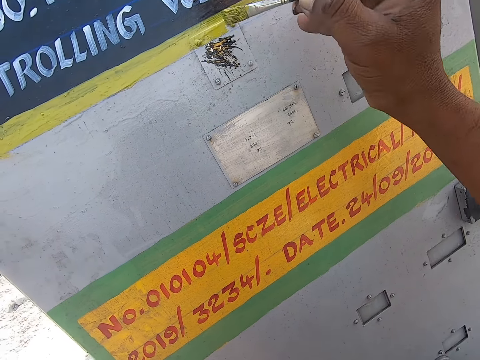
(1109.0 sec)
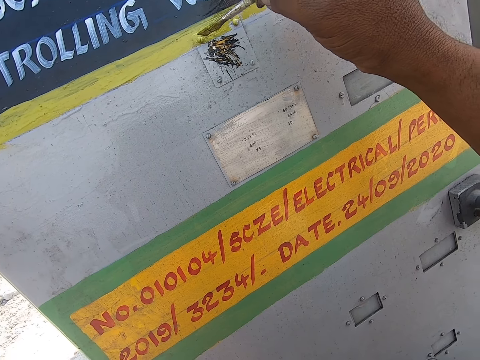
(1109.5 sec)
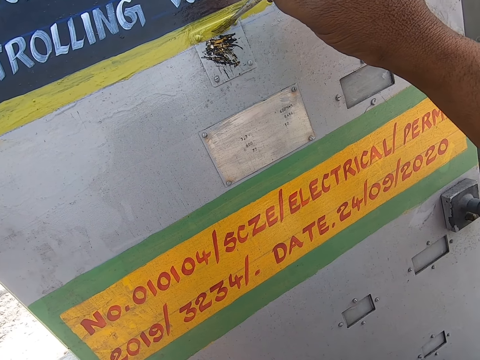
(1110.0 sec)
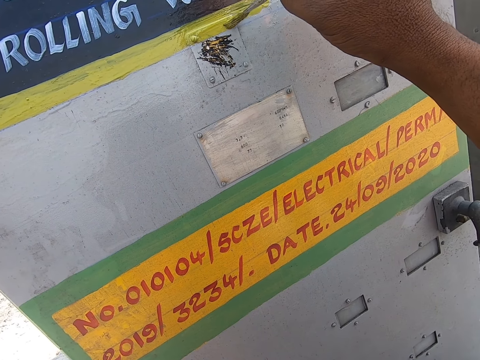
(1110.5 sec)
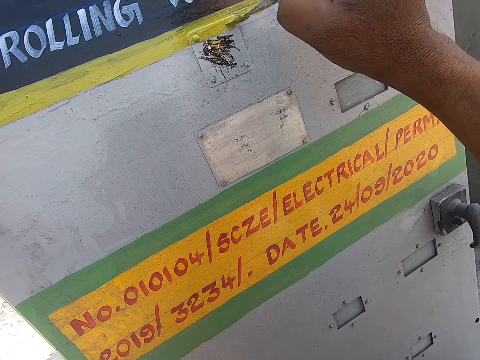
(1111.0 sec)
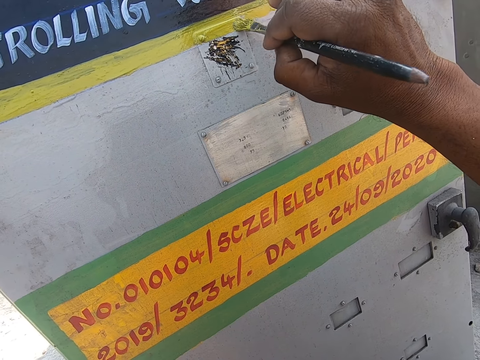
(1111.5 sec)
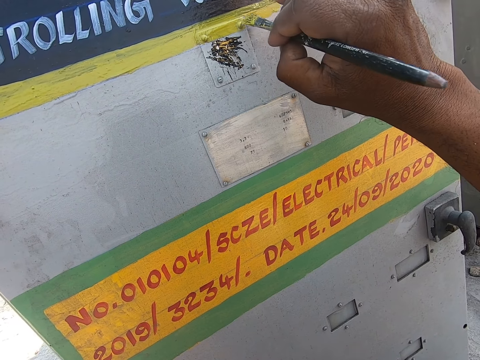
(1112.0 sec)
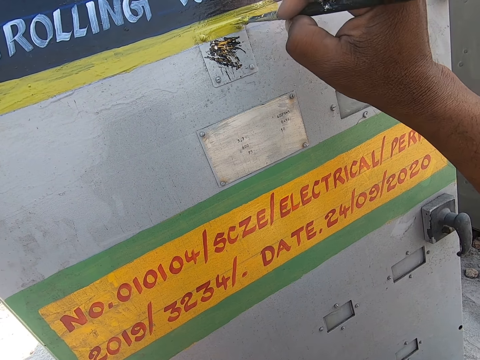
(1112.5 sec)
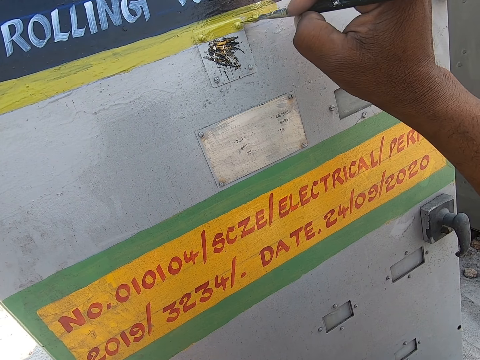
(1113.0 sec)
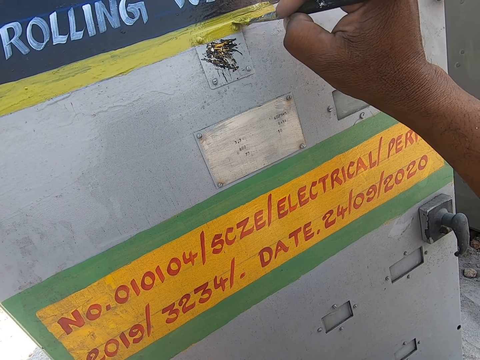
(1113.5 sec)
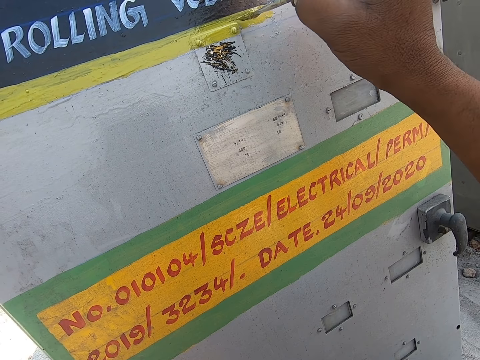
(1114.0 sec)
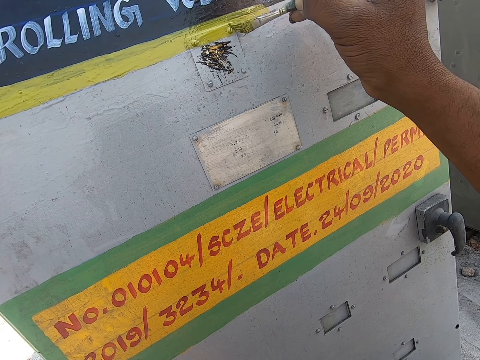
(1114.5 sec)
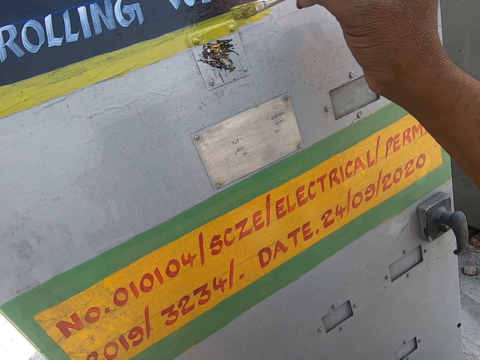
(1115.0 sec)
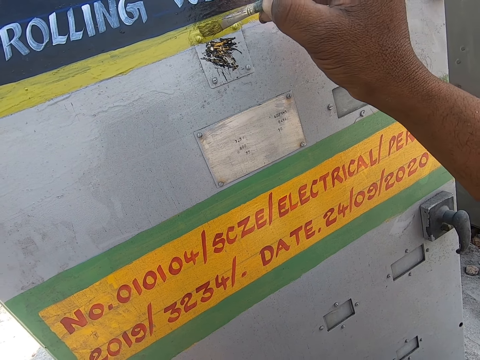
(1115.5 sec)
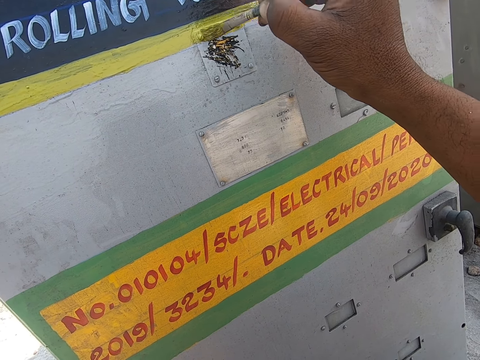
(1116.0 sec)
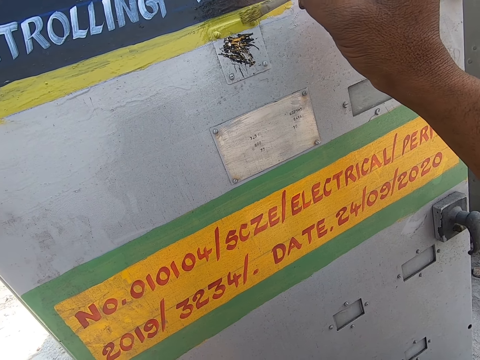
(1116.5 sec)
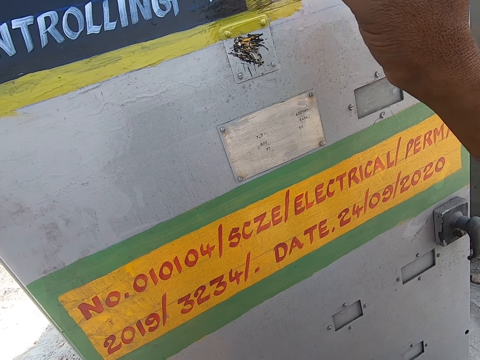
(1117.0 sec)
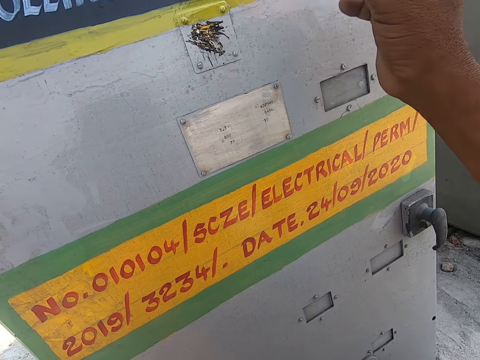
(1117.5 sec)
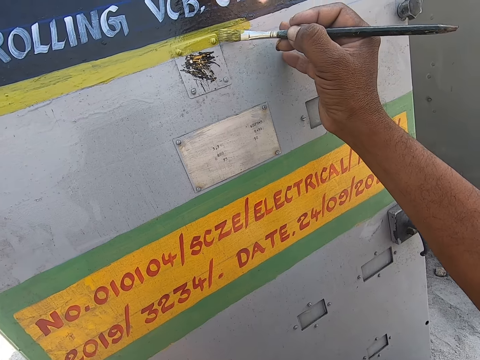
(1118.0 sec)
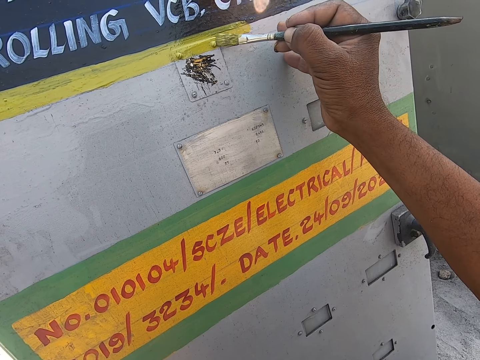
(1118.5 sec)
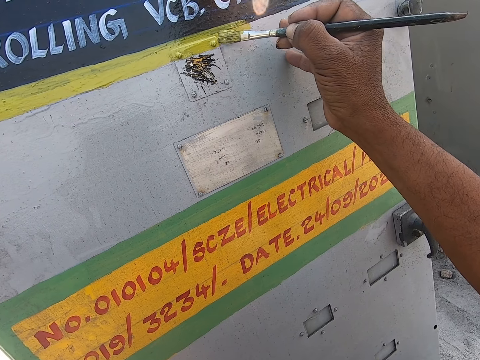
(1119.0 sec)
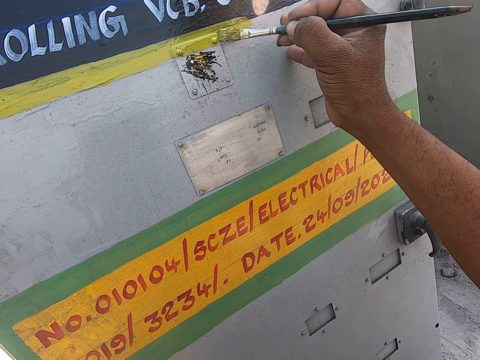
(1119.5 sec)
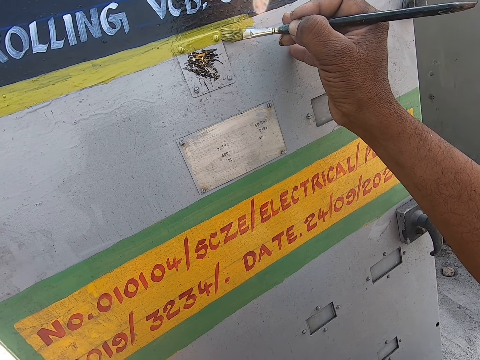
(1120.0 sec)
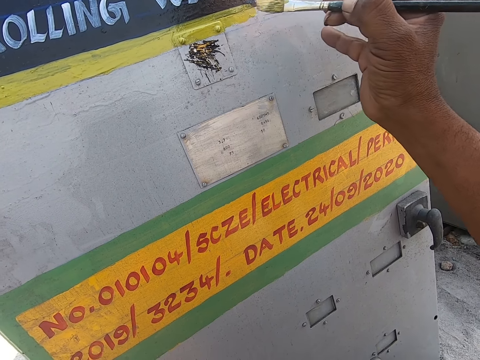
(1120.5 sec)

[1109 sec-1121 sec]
A person removes a hand from the wall. The camera wearer paints the wall with a brush in the right hand.

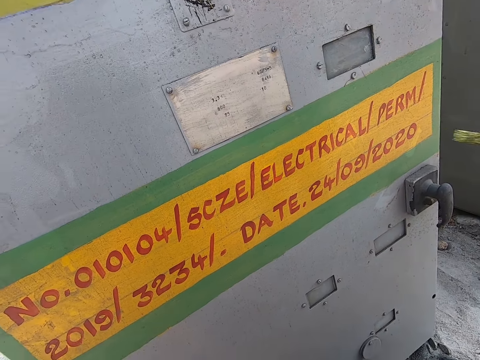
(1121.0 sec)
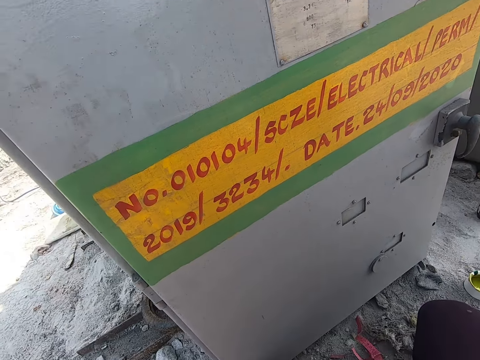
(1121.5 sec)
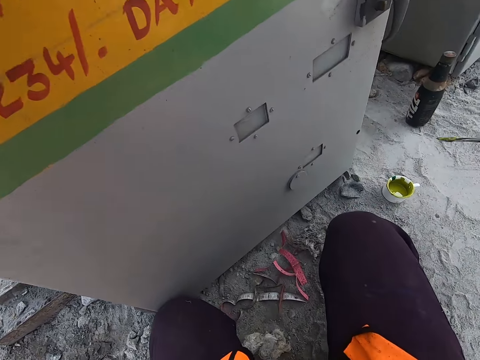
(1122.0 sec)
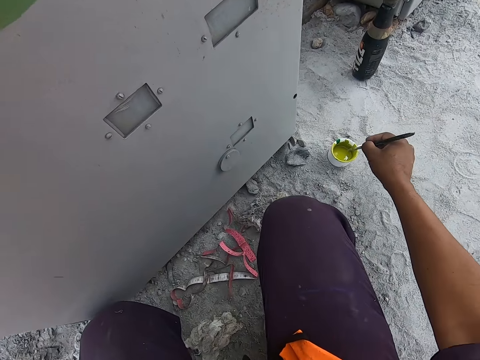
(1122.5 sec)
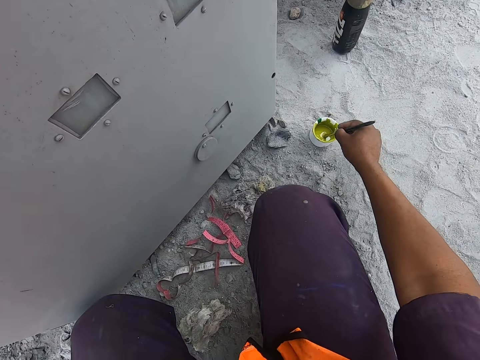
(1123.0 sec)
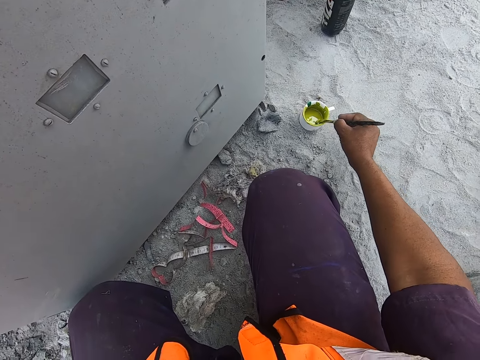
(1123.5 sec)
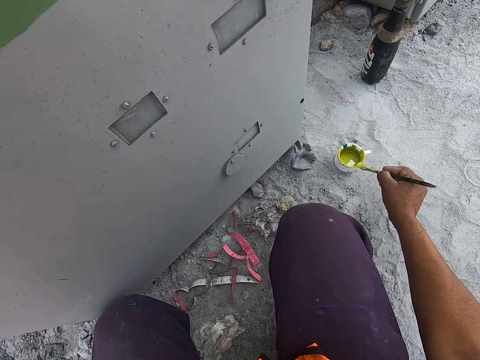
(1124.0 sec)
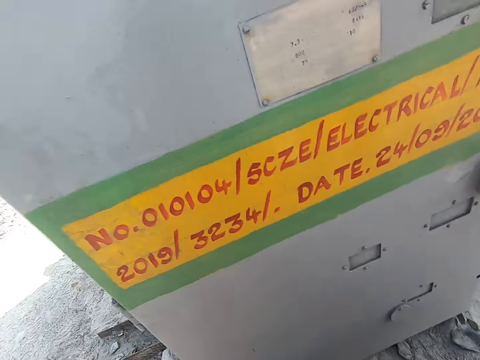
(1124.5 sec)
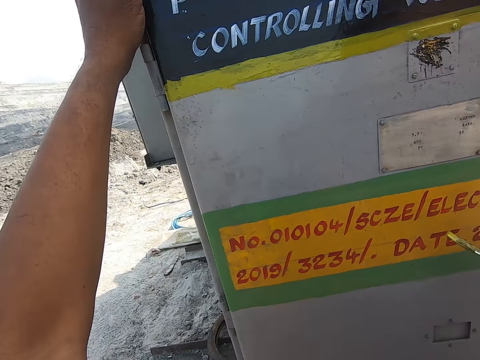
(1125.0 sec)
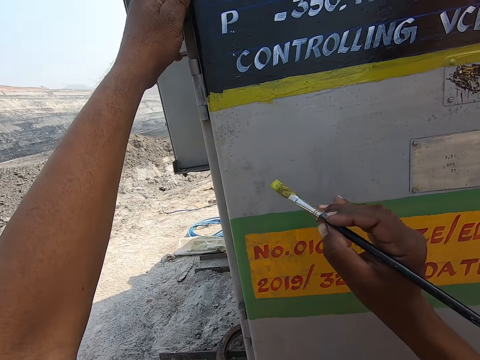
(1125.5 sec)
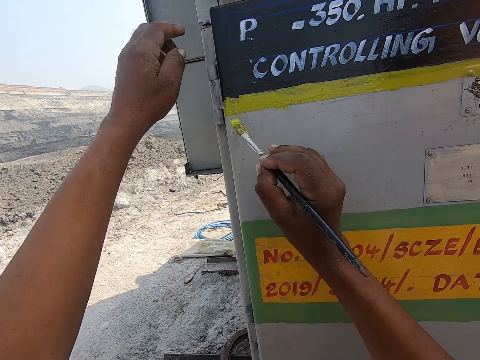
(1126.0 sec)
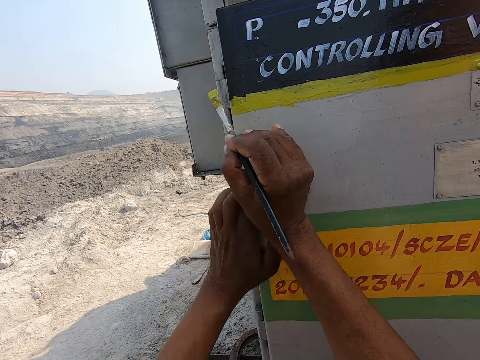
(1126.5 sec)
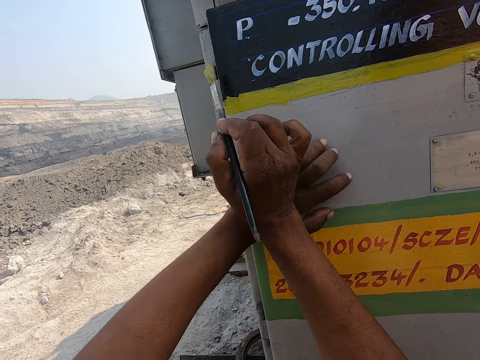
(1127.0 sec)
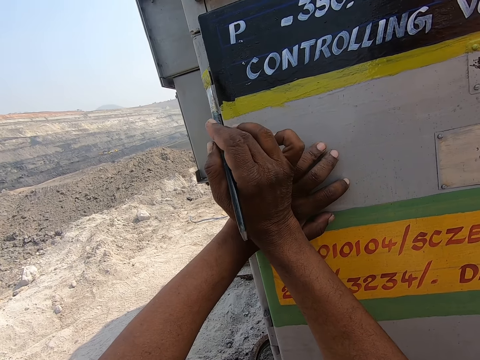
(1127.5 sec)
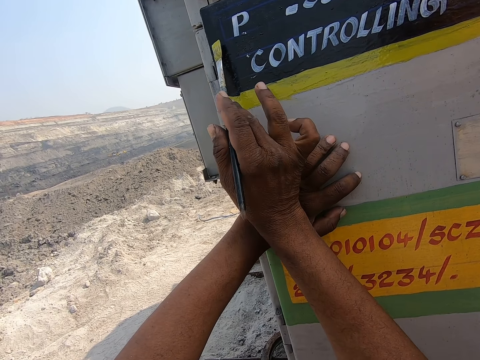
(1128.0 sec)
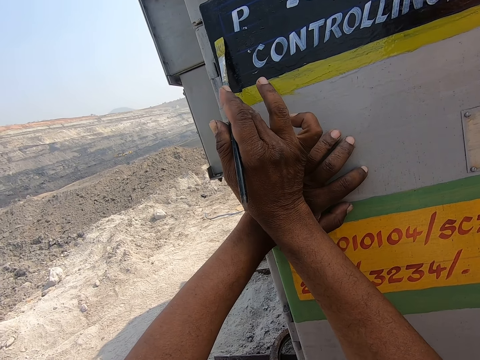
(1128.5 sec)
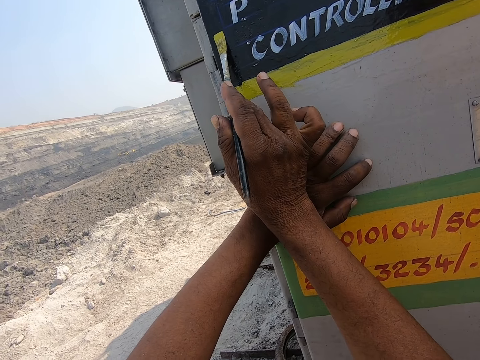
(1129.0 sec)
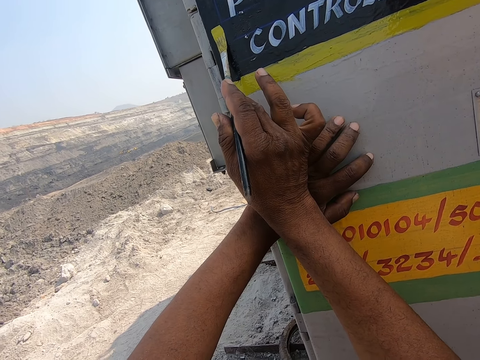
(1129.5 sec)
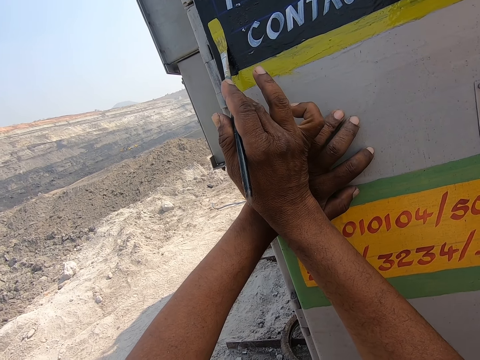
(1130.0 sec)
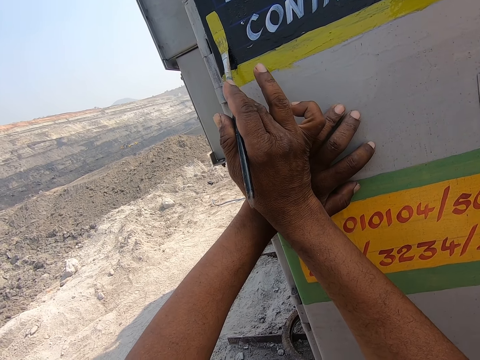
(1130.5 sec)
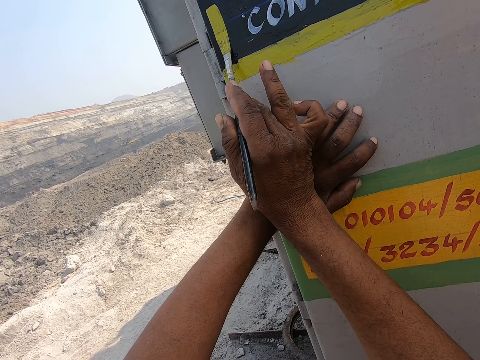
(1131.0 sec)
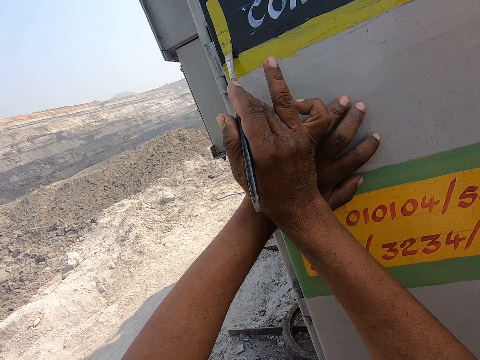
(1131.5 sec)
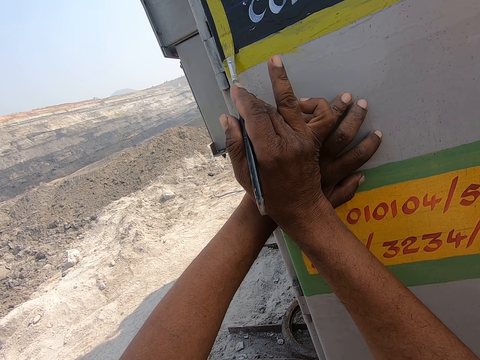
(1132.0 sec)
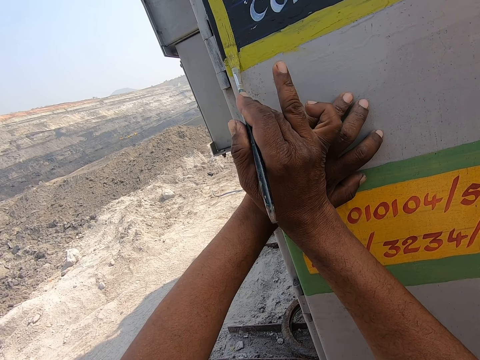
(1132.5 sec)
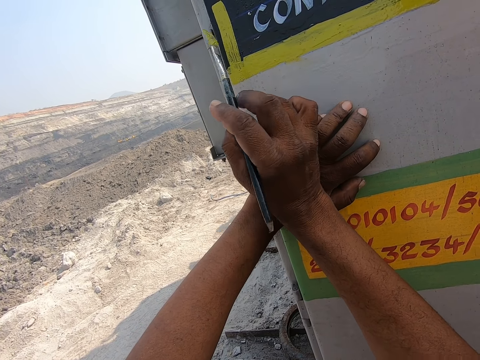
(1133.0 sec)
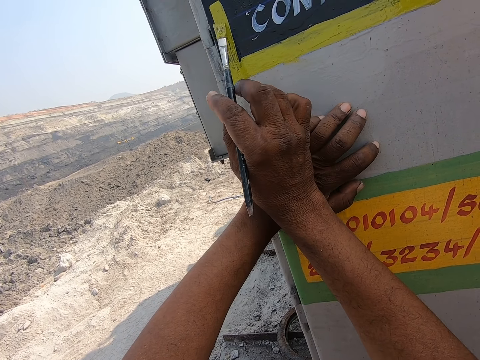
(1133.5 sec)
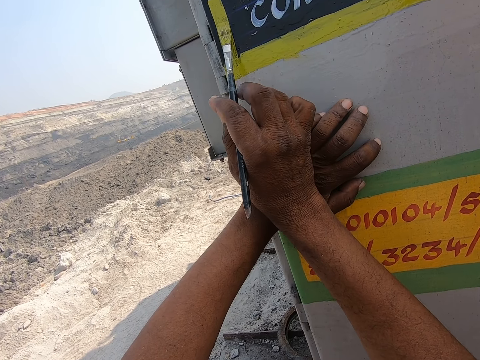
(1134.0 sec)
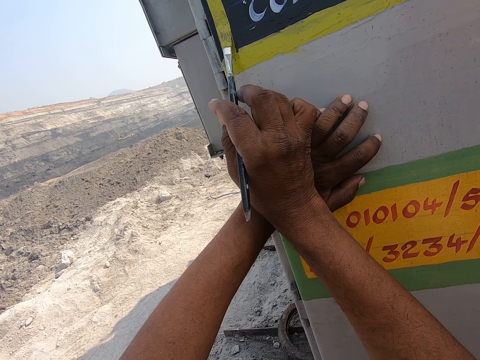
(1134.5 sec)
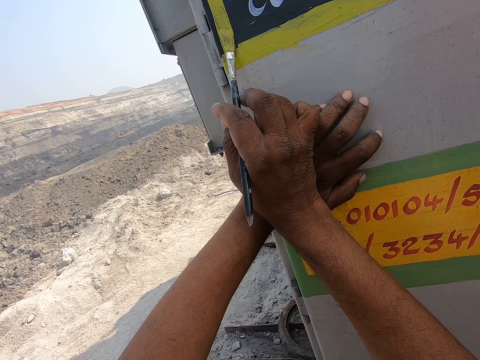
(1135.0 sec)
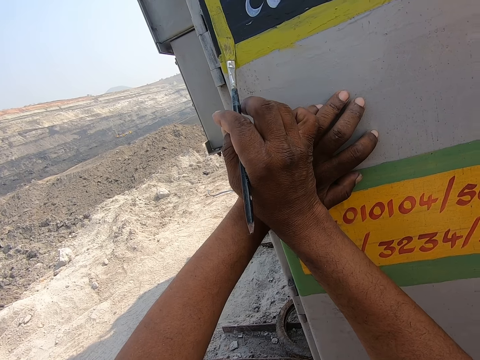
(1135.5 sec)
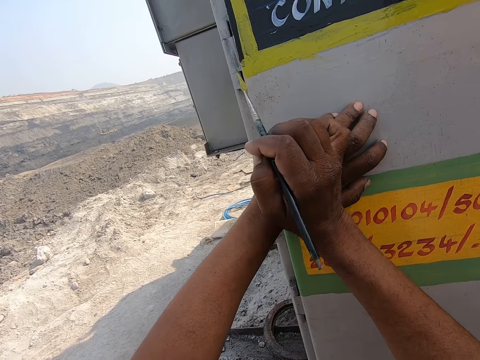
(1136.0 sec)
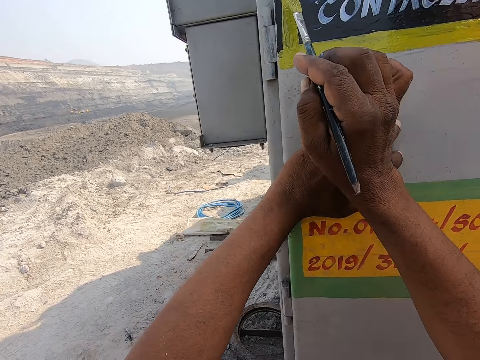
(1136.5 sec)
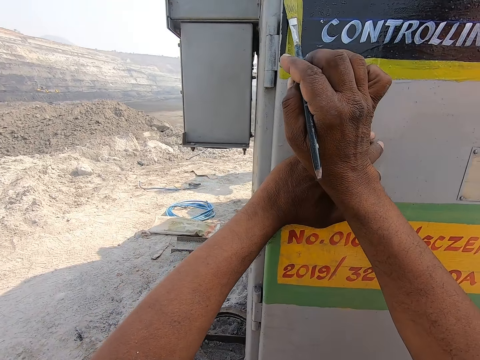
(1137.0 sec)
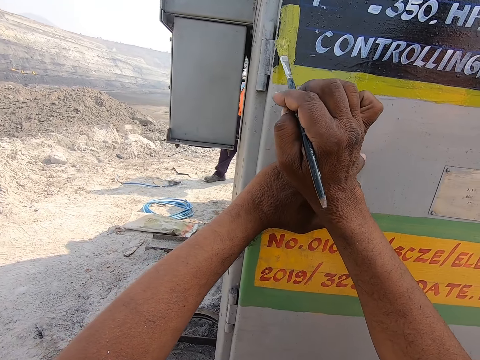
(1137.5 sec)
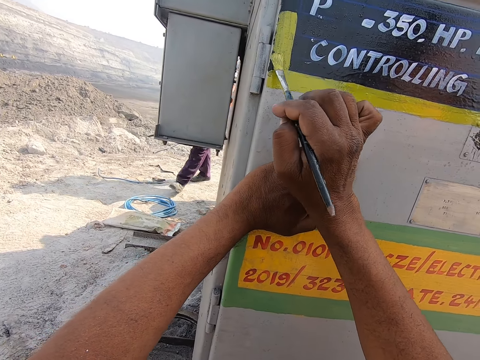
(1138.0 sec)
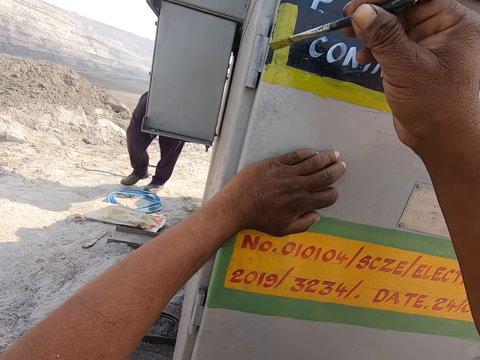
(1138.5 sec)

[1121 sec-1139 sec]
The camera wearer removes the brush from the wall with the right hand. They dip the brush in the paint with the right hand. They look at the wall. They hold the electrical box with the left hand. They move the left hand, remove the hand from the wall, and place a hand on the electrical box. They paint the electrical box or wall with the brush in the right hand.
